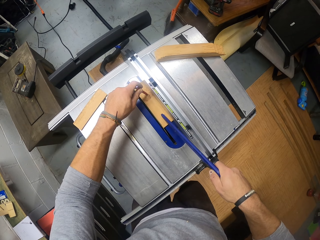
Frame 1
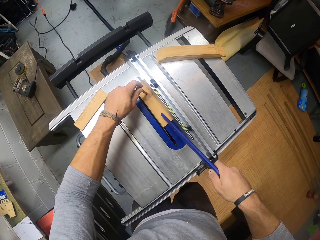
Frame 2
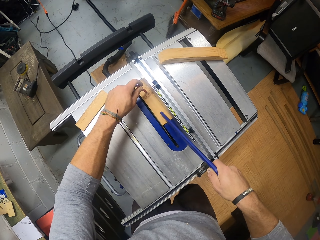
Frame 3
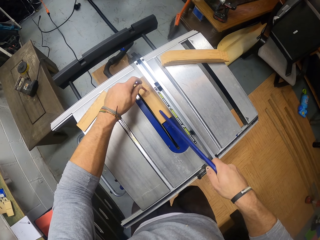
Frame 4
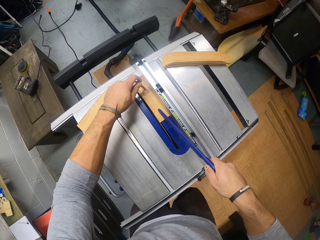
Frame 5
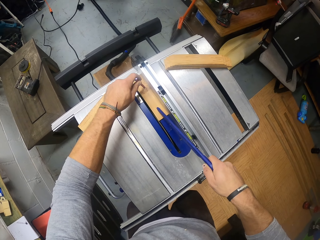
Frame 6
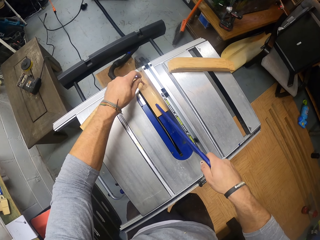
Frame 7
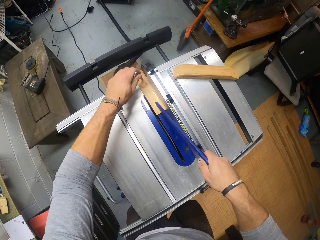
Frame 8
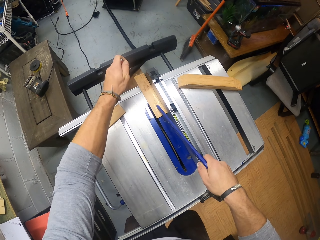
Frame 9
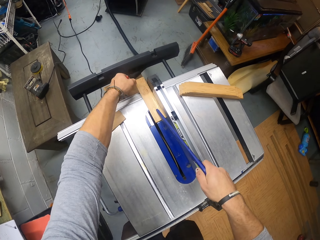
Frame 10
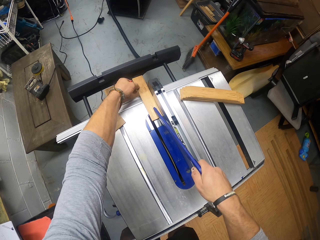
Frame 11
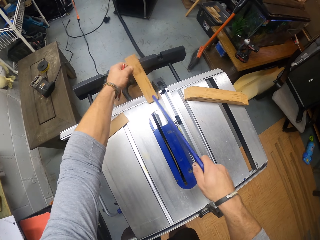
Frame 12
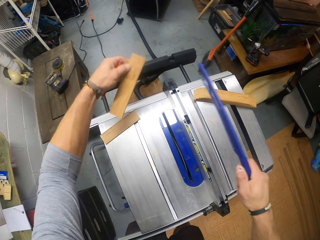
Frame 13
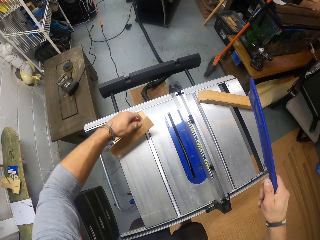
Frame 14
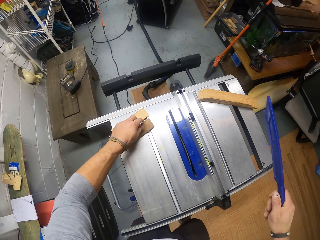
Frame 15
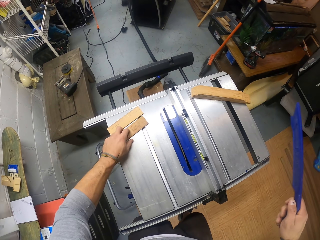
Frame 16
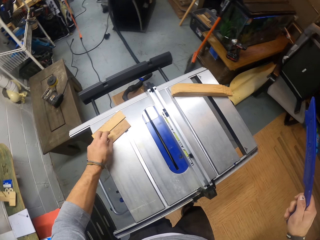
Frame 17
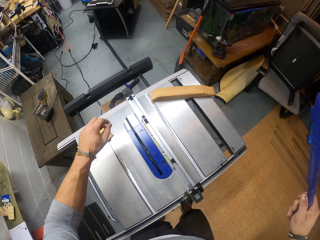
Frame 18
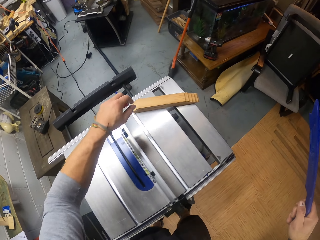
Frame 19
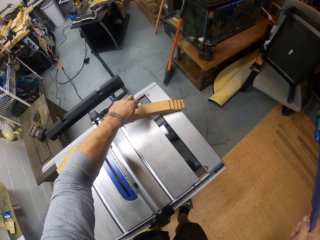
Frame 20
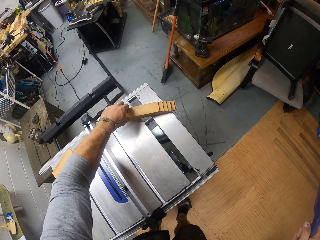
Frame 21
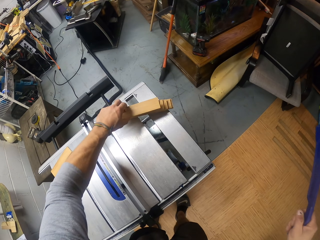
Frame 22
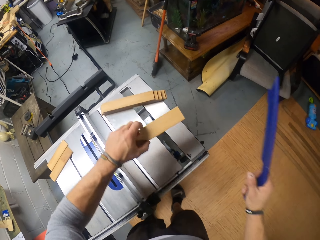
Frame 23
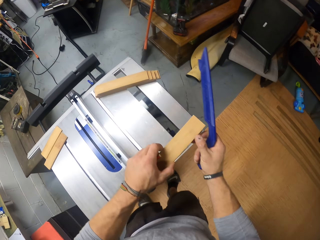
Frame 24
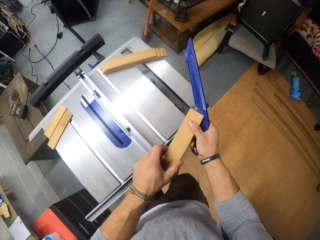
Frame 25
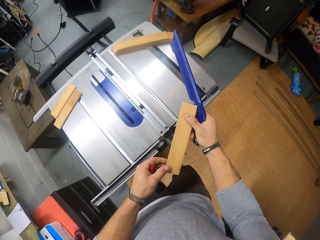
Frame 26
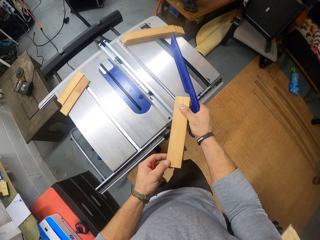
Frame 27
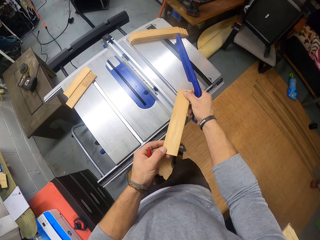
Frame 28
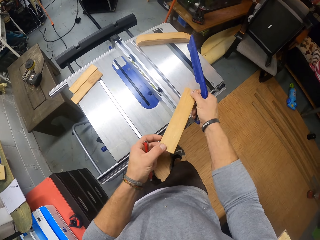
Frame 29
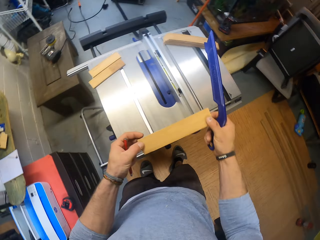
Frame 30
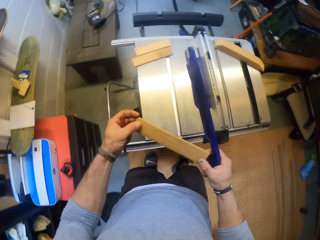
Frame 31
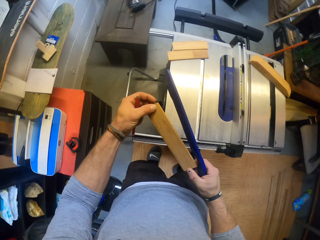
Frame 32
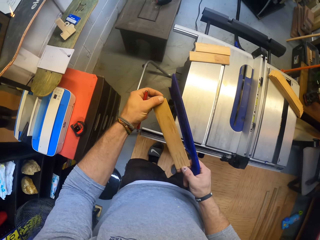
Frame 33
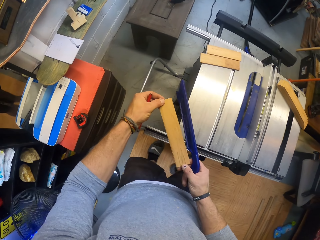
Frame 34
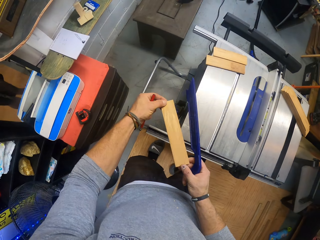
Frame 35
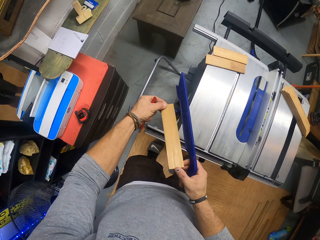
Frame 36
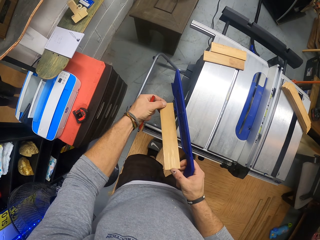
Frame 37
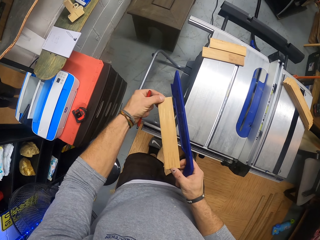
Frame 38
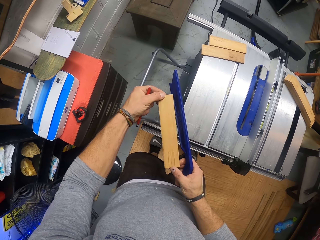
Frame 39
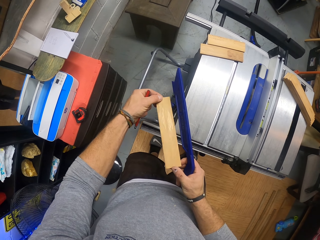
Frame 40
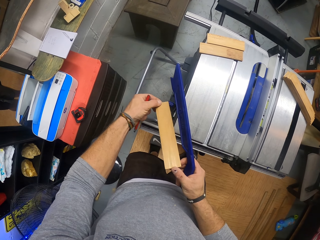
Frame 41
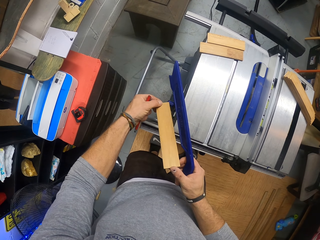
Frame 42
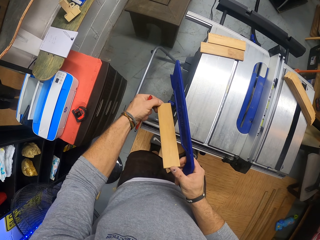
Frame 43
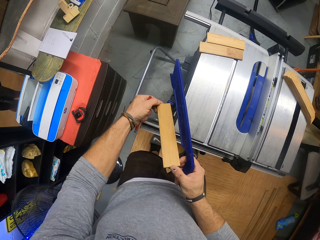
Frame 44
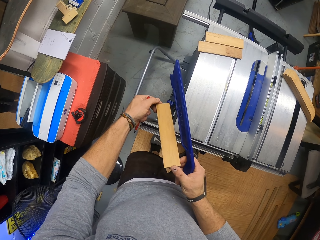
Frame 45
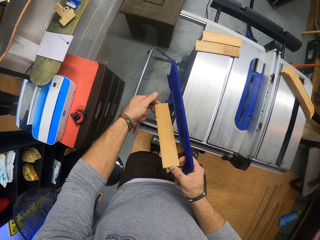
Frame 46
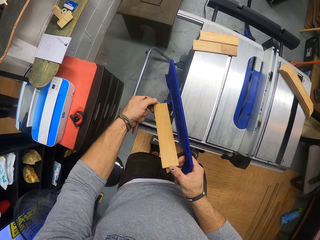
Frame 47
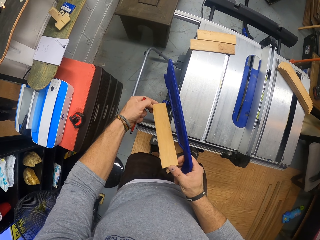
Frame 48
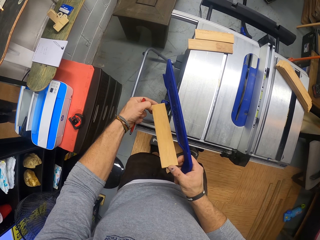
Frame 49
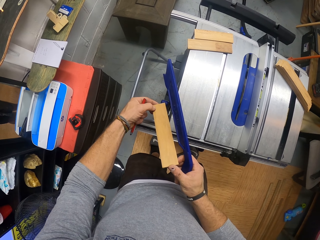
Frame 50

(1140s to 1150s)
The camera wearer picks the piece of wood from the wood planer machine with his left hand. He moves the wood to the side. He drops the piece of wood on the wood planer machine with his left hand. He picks the piece of wood from the wood planer machine with his left hand. He holds the piece of wood with both hands. He checks the wood.

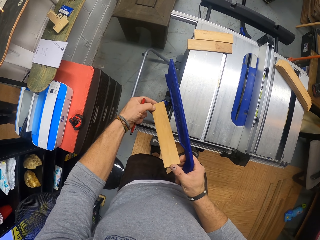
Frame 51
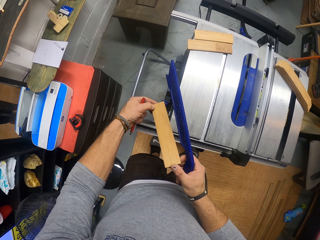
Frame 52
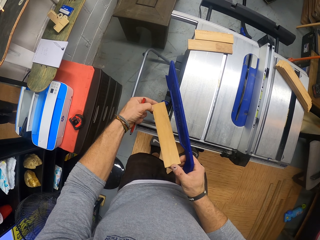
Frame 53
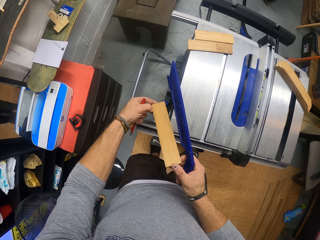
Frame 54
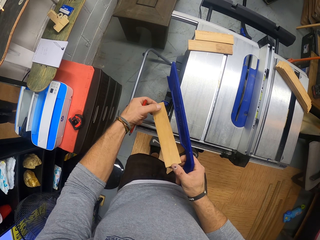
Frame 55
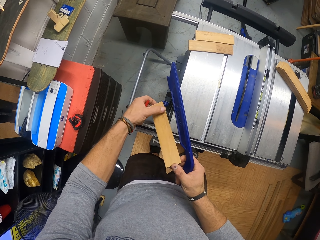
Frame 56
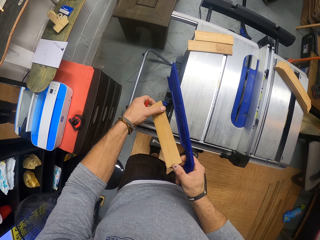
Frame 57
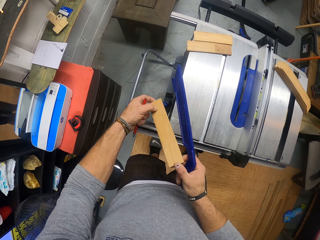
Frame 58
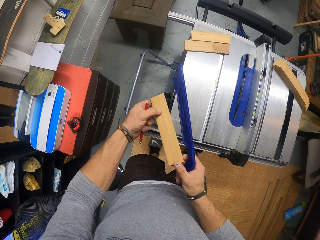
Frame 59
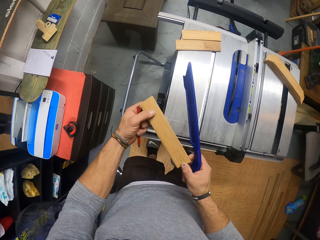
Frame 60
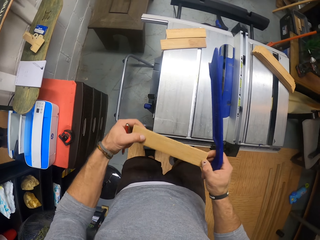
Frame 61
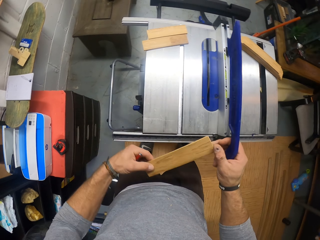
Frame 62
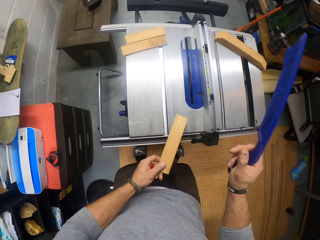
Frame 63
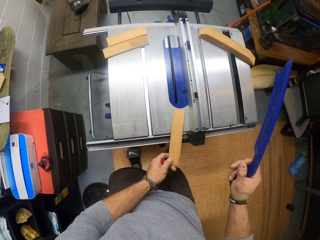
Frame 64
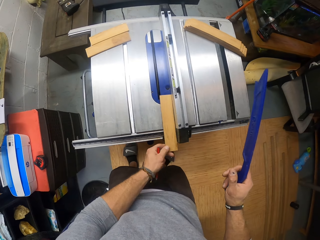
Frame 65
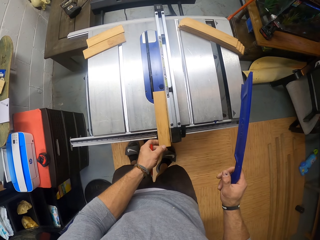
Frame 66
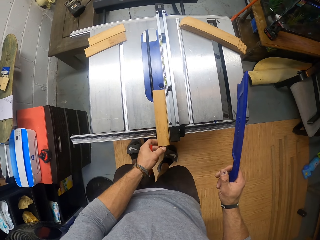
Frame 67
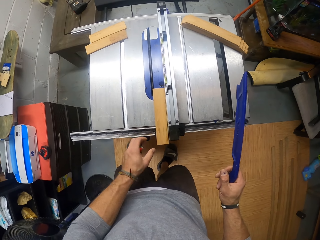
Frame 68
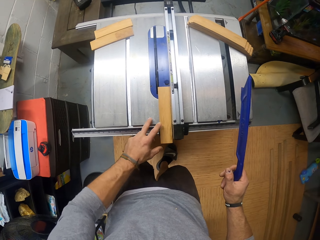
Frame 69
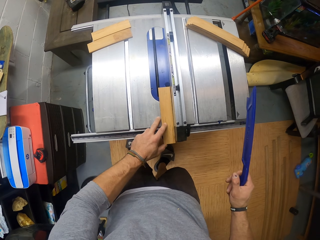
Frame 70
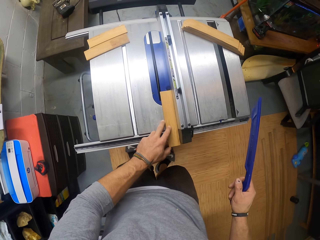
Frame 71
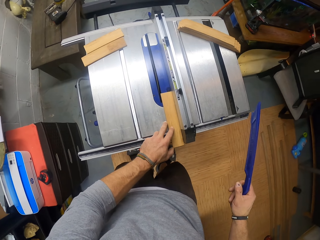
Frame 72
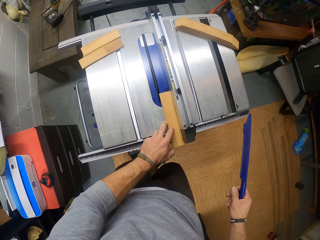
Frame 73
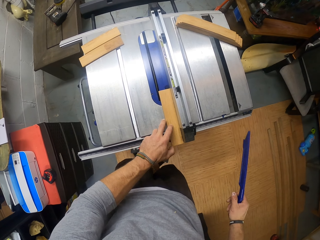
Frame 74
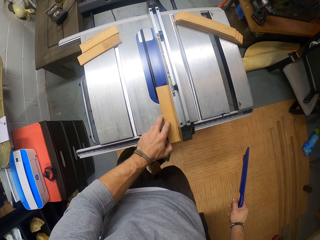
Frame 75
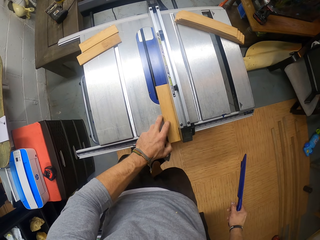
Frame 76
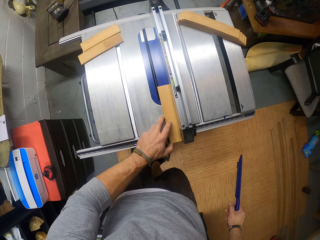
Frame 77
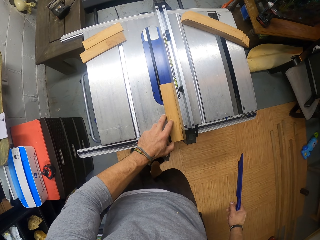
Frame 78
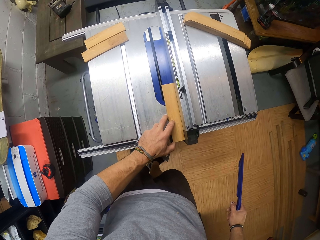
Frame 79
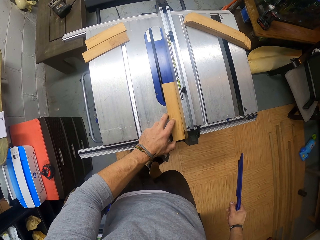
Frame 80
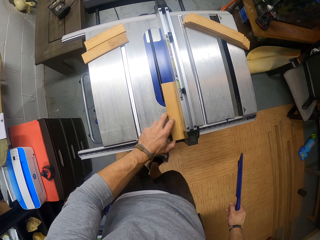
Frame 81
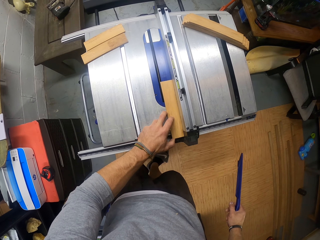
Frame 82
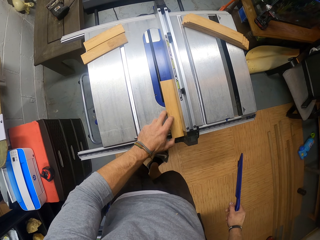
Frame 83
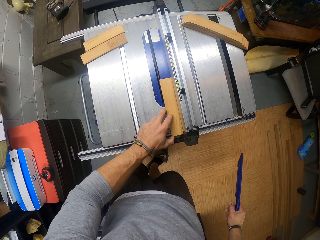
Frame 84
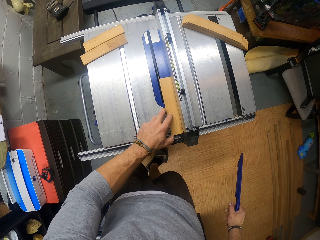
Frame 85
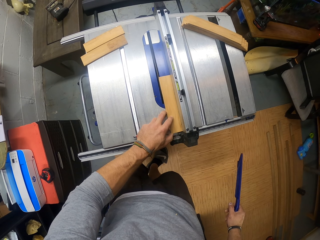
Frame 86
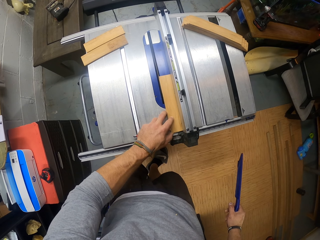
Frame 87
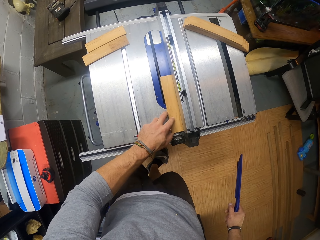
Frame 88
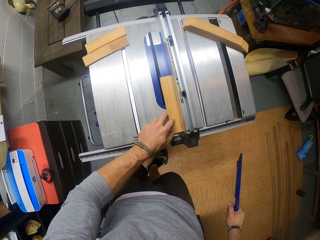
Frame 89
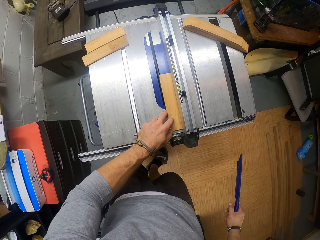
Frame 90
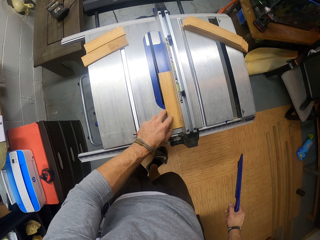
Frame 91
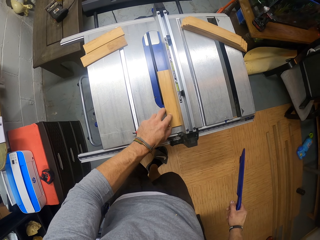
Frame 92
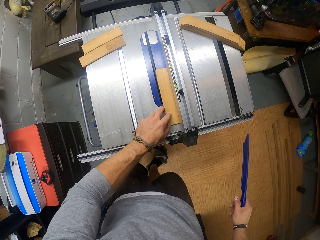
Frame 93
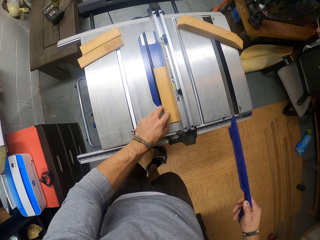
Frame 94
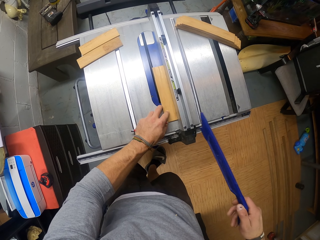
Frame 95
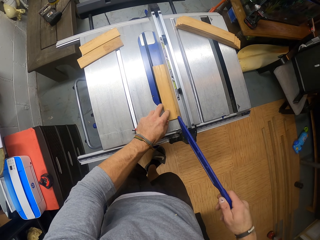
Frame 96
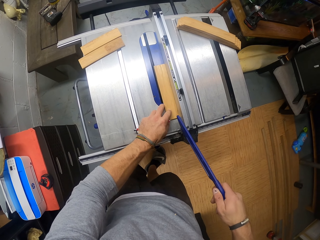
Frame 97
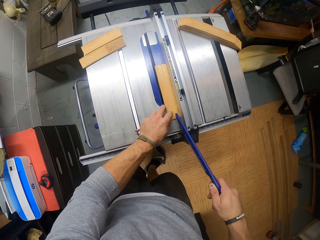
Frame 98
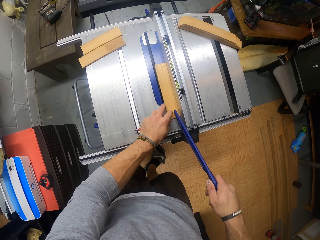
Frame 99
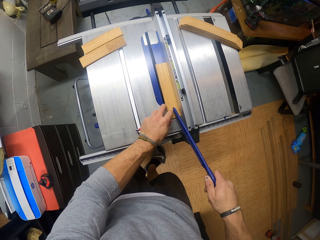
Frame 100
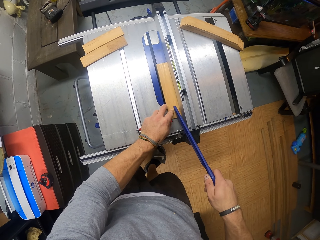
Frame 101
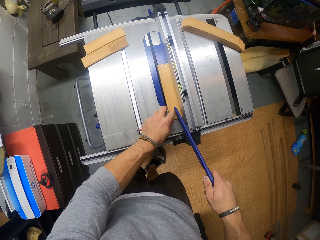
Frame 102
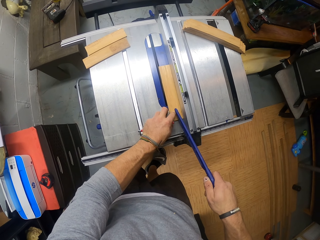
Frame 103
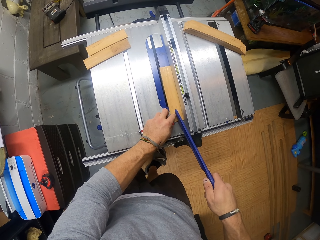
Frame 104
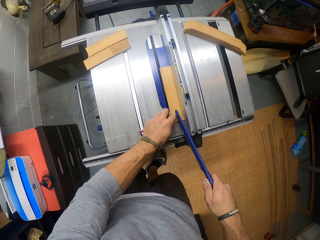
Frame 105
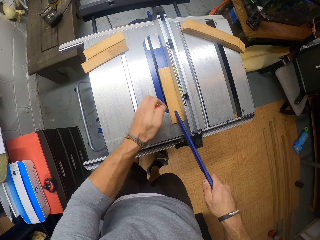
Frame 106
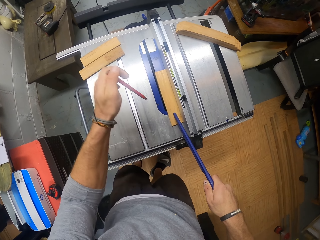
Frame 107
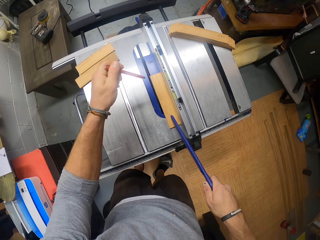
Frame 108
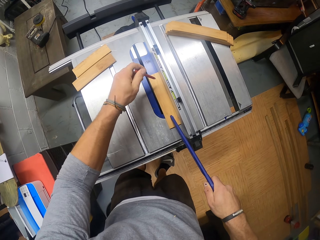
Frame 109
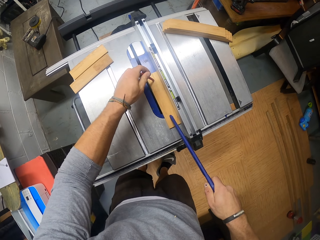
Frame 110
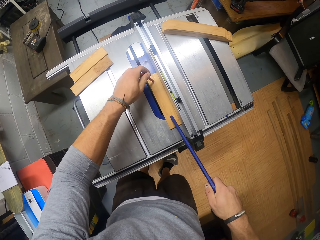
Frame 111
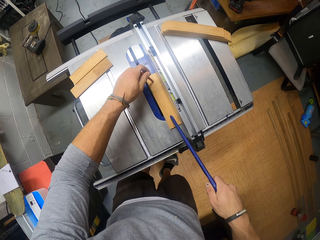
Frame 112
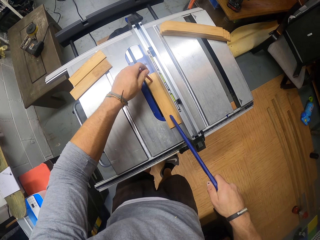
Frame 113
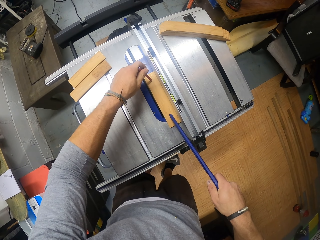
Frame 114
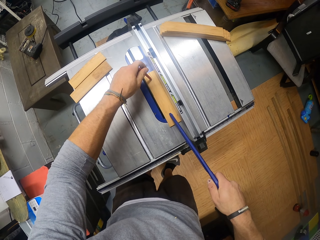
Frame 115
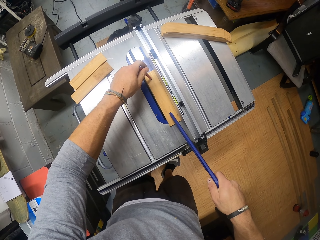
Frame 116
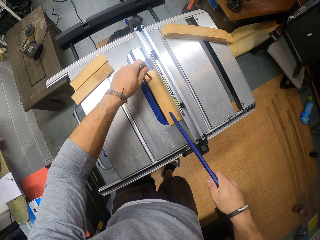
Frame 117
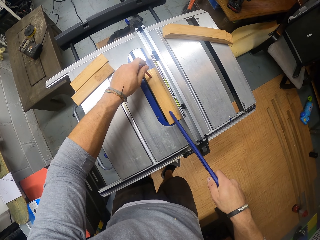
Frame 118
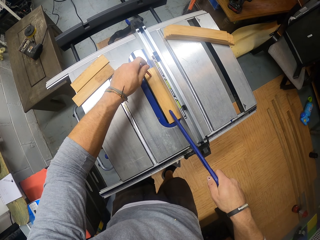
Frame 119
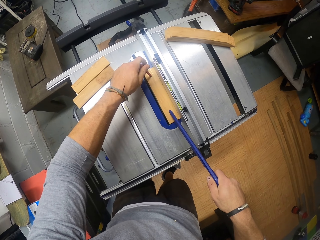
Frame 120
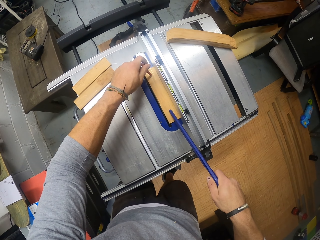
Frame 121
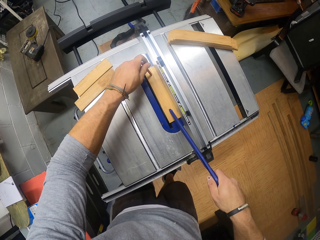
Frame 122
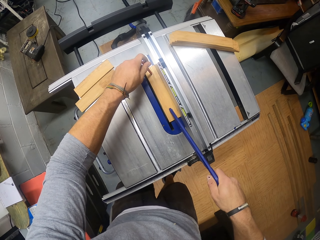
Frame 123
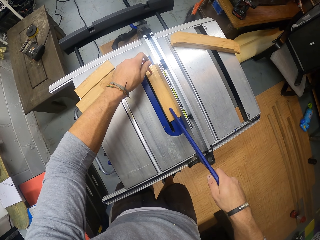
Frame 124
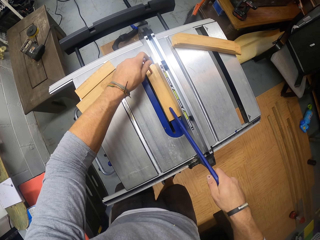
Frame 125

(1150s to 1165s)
The camera wearer lifts his right hand from the piece of wood. He drops the piece of wood on the wood planer machine with his left hand for a cut. He slides the piece of wood on the wood planer machine with his left hand. He places the ruler on the piece of wood with his right hand. He slides the piece of wood on the wood planer machine with the ruler and the pencil in both hands.
